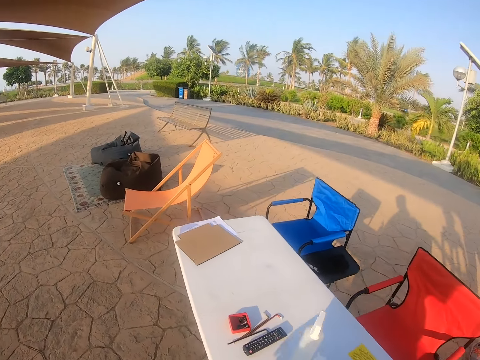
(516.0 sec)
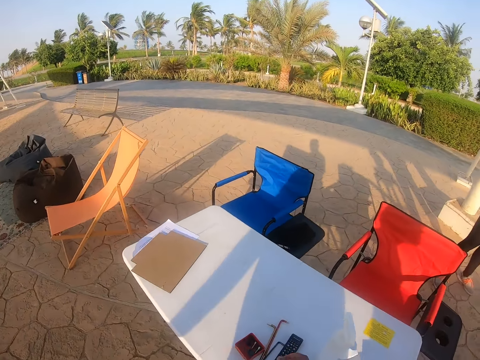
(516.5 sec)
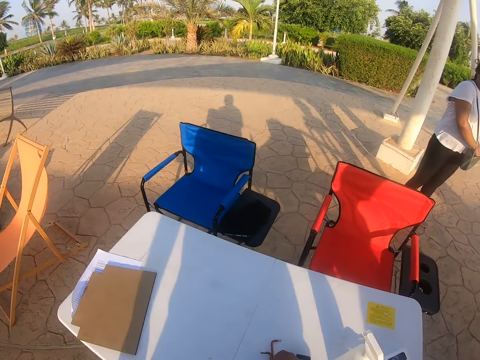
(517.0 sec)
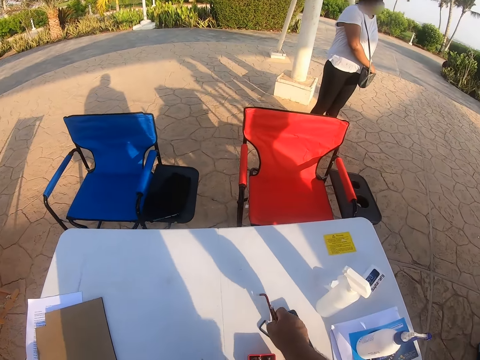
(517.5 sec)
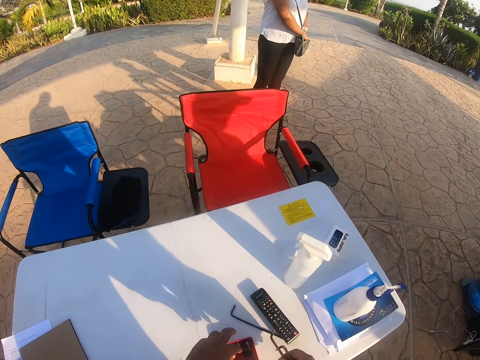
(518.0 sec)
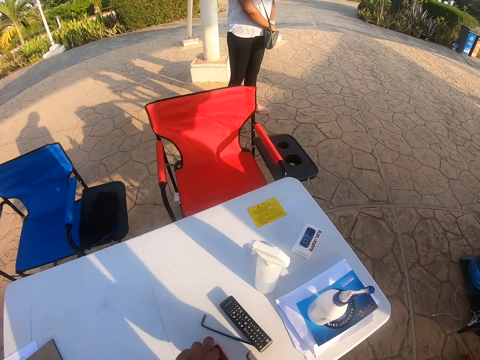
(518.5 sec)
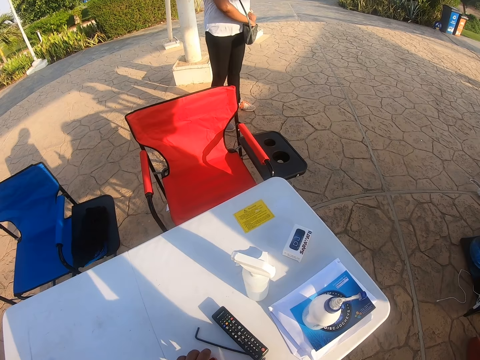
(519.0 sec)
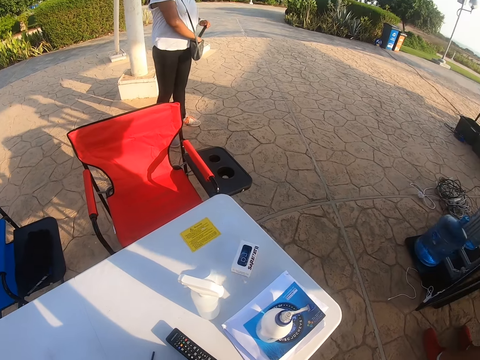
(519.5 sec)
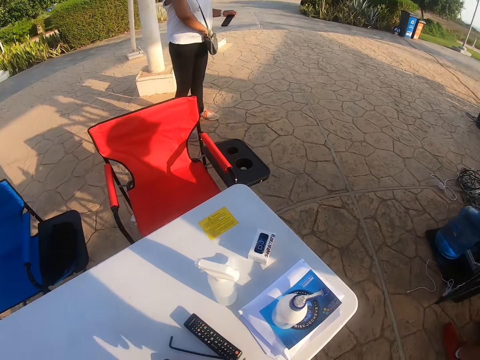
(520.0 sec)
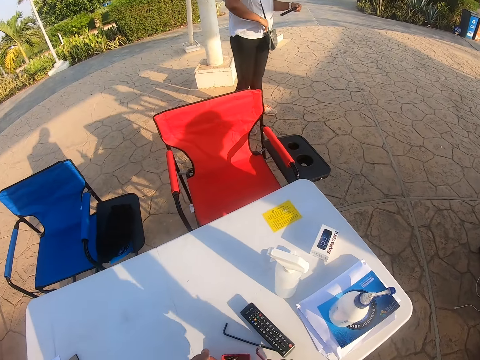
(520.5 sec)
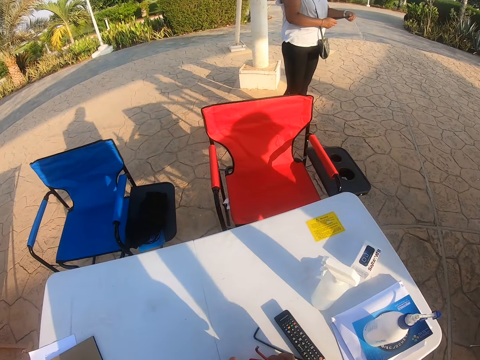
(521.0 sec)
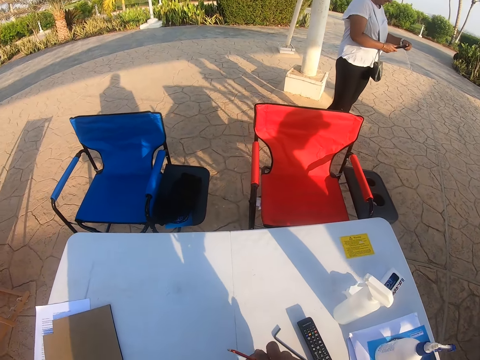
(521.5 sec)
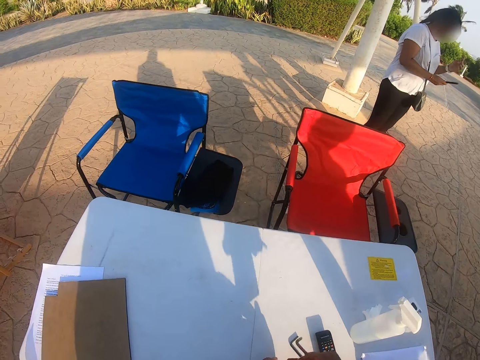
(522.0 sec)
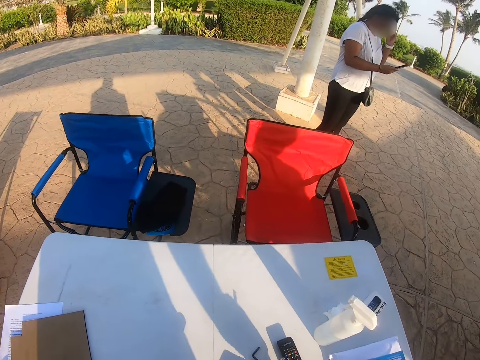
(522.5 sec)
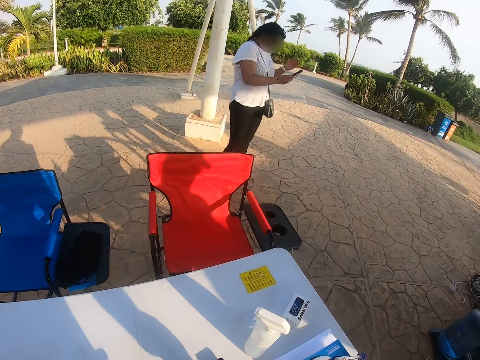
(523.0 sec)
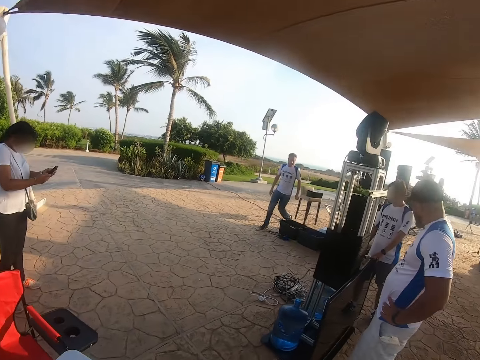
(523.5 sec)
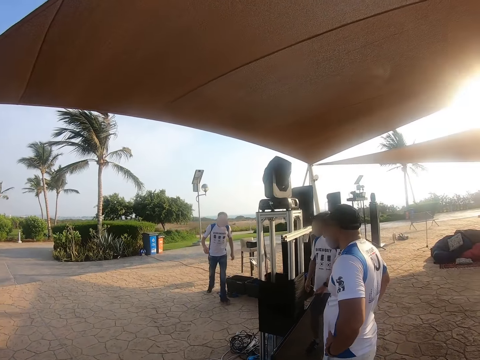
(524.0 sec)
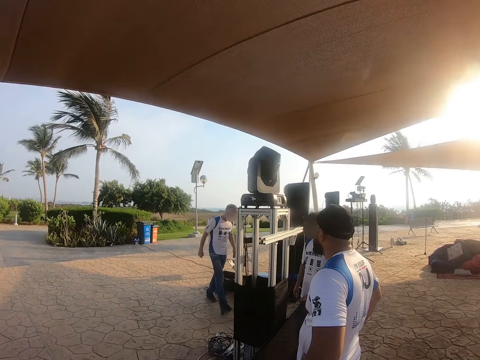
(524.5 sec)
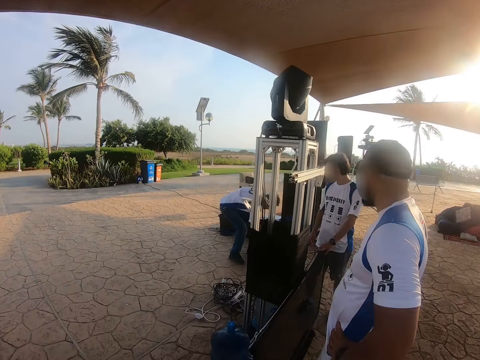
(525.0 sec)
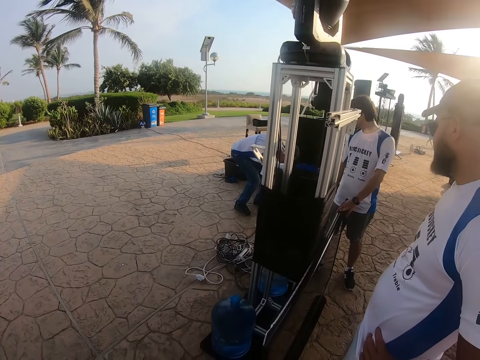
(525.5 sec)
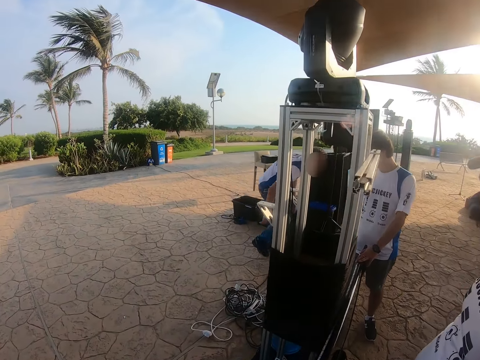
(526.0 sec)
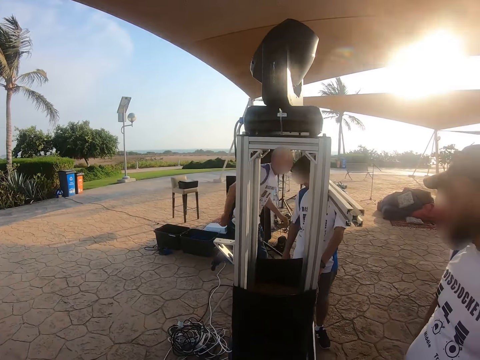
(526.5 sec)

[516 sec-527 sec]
The camera wearer walks towards the table. They pick up the tools. They pick up the screws. They walk to a man. The man walks in a pathway and bends down.

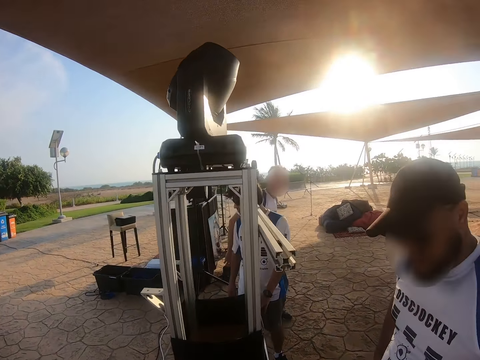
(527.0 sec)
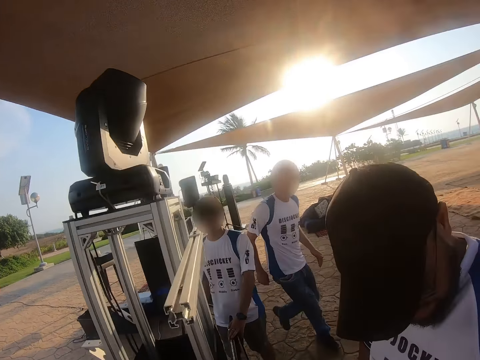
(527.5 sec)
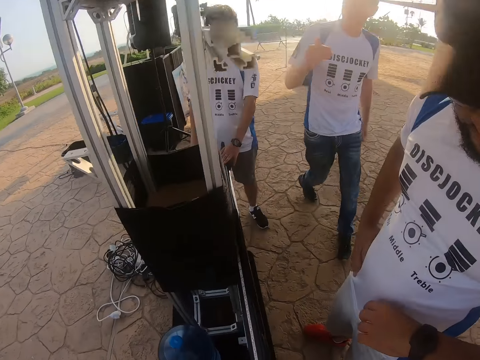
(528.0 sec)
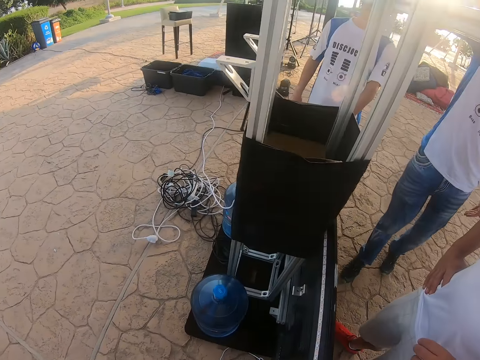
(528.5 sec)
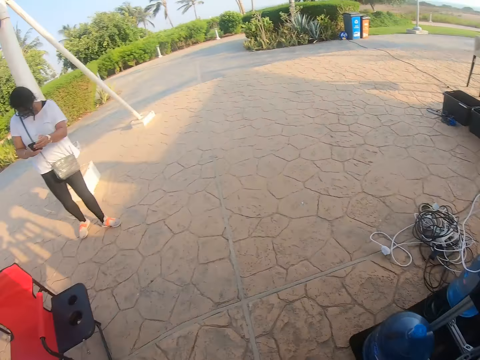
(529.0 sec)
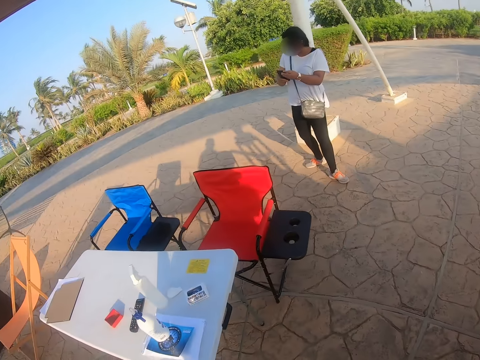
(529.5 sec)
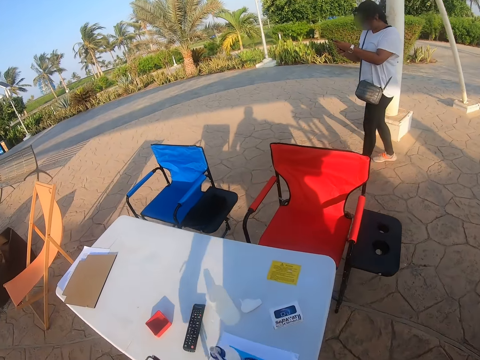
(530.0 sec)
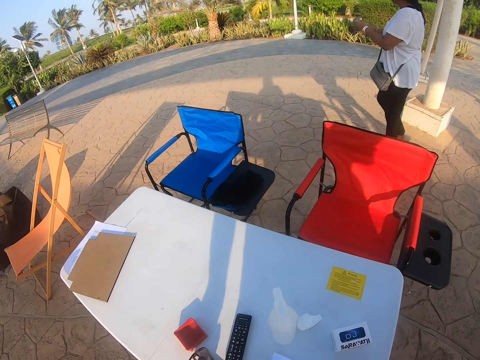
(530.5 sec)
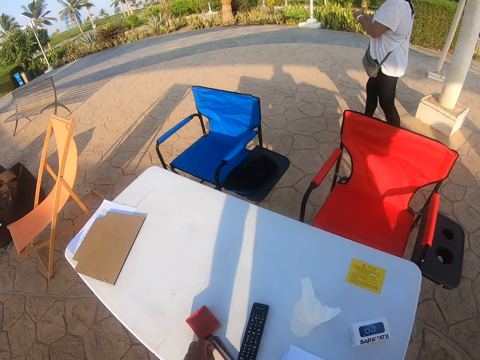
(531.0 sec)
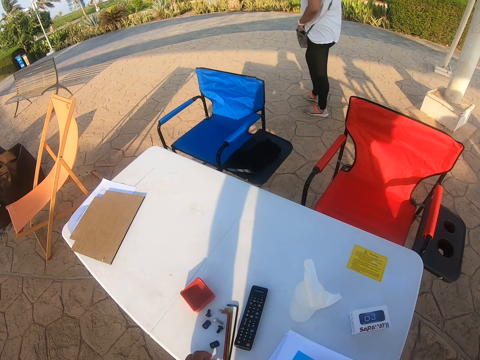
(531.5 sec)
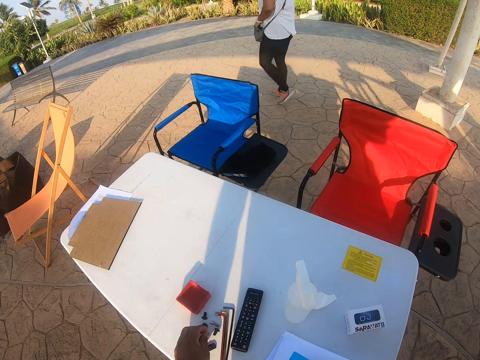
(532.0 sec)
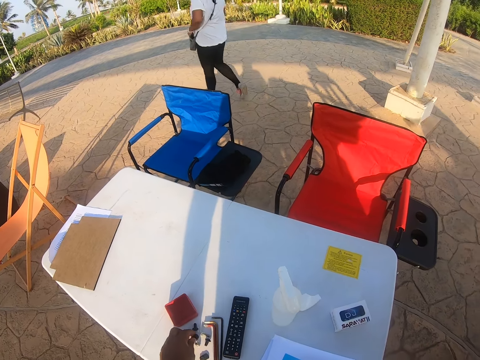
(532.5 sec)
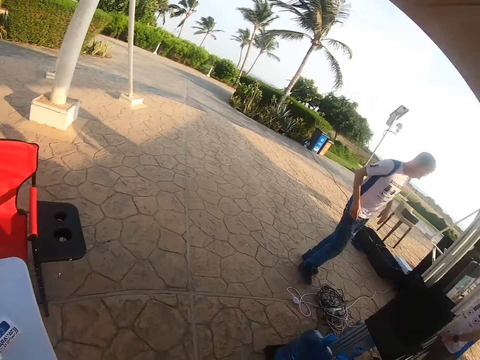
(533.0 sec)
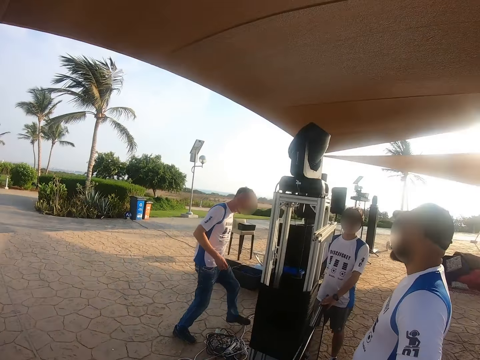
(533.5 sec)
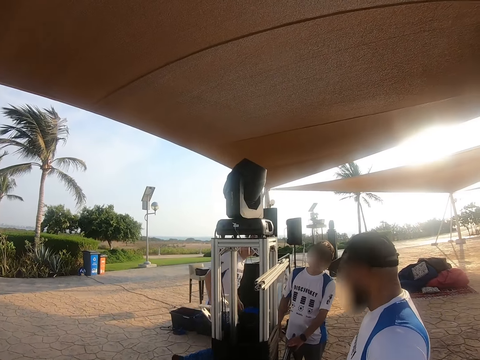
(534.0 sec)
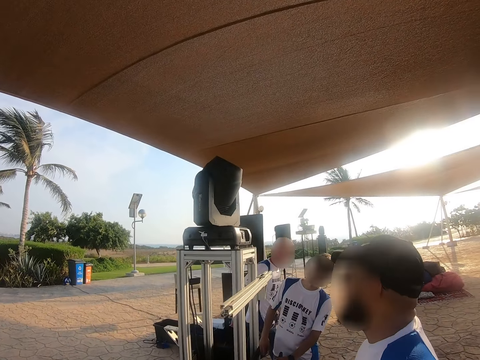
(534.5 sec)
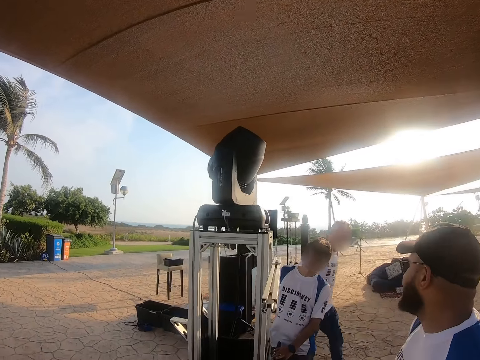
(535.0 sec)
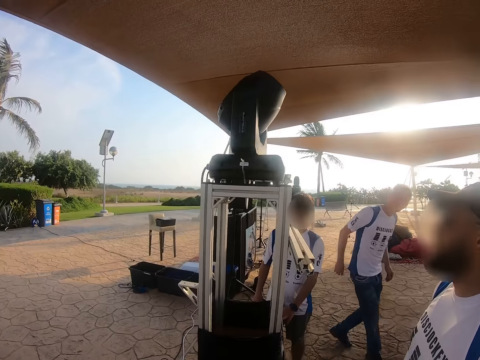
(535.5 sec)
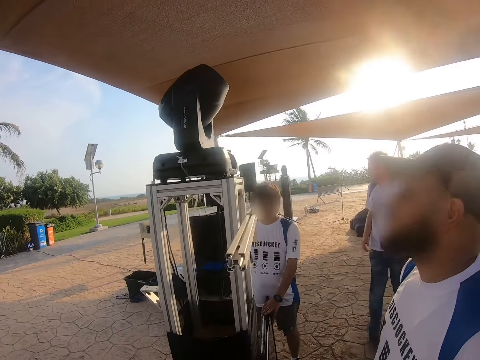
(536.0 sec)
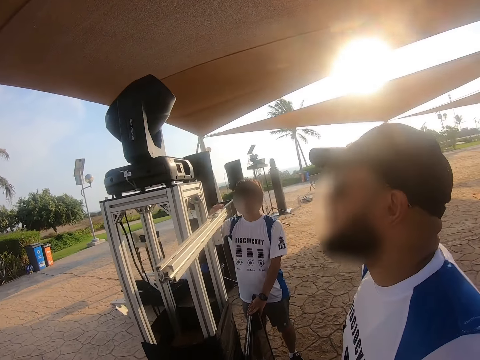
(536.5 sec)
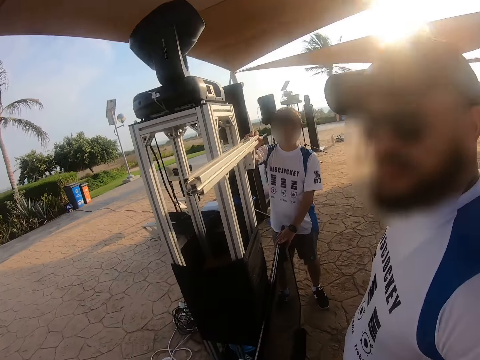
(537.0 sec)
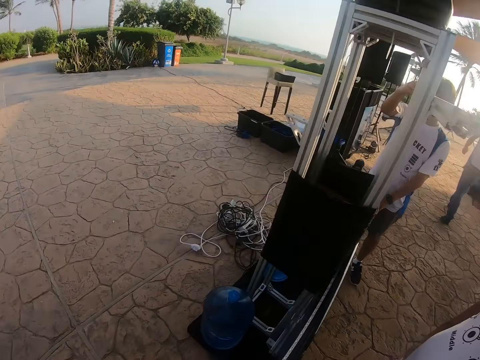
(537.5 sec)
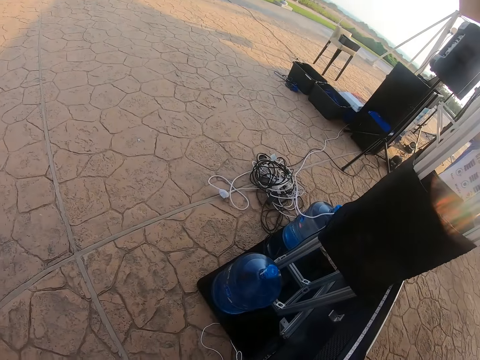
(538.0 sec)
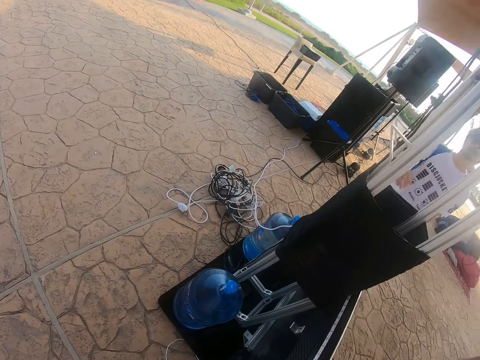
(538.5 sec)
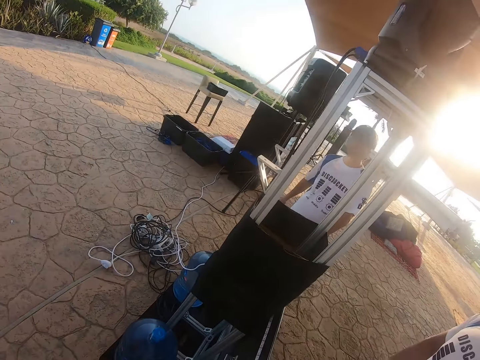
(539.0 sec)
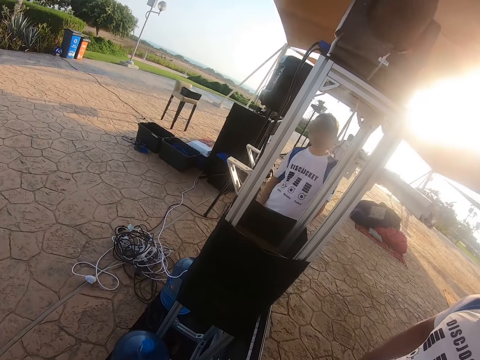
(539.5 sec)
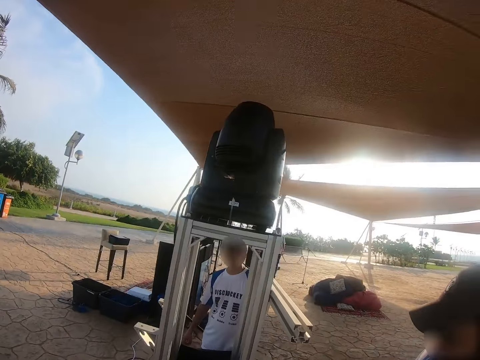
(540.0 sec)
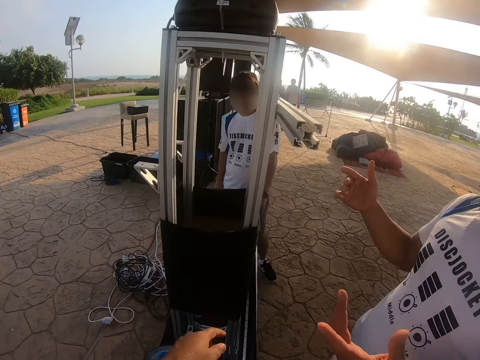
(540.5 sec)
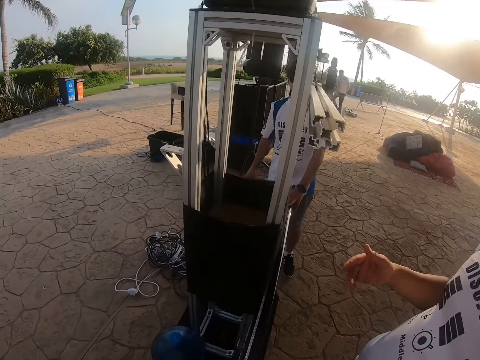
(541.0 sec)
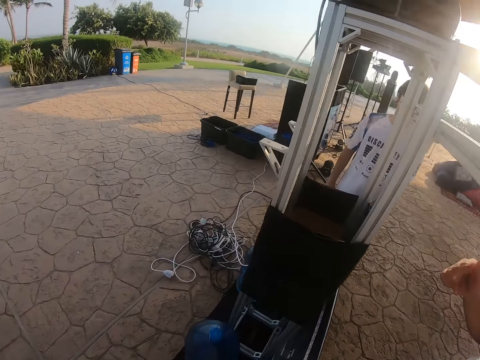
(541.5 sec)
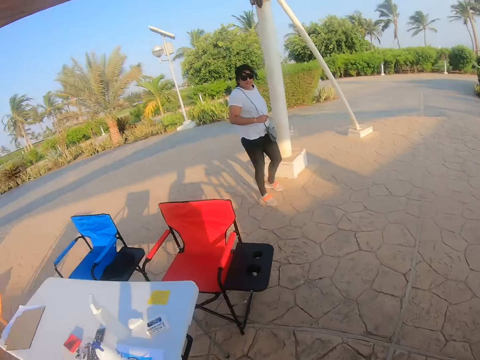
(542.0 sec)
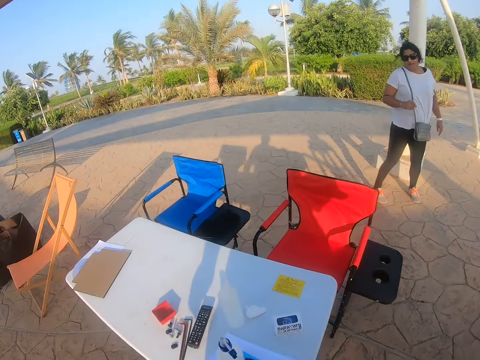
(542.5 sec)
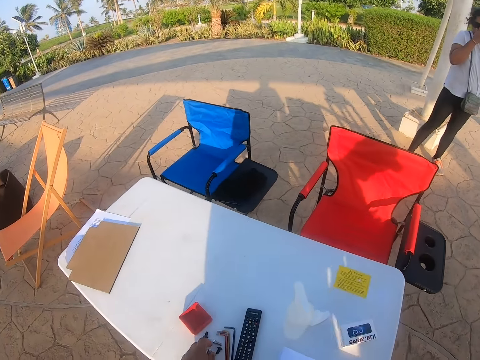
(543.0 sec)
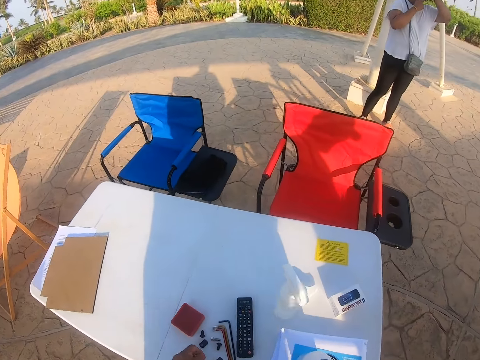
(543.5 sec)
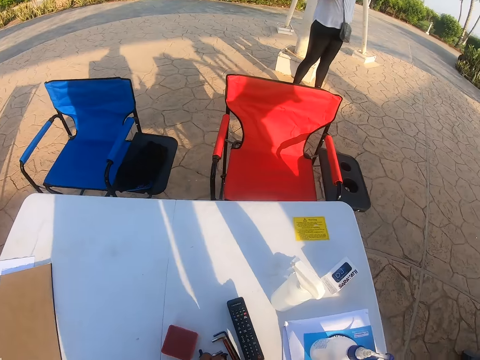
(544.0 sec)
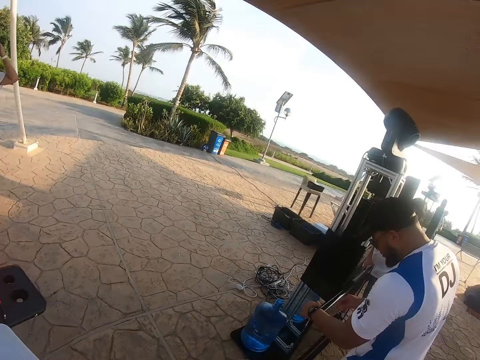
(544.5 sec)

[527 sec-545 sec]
A man walks in a pathway and touches the speaker stand. The camera wearer walks to the table. They pick up something. They touch something. They look around. They walk to a man. The first man walks in a pathway. The camera wearer looks around. They look at the water bottle. They interact with another man. They look at the table. They look around. They pick up something. They interact with a lady.
